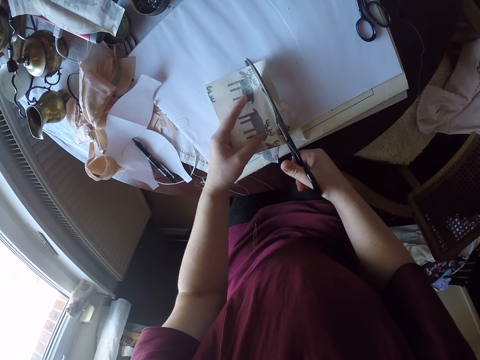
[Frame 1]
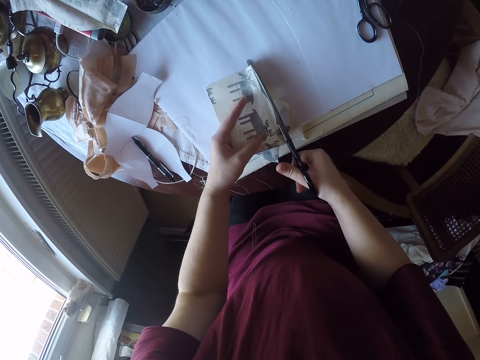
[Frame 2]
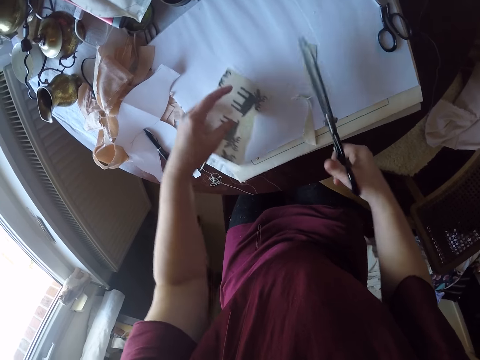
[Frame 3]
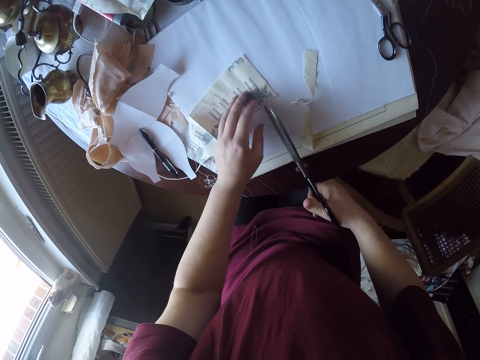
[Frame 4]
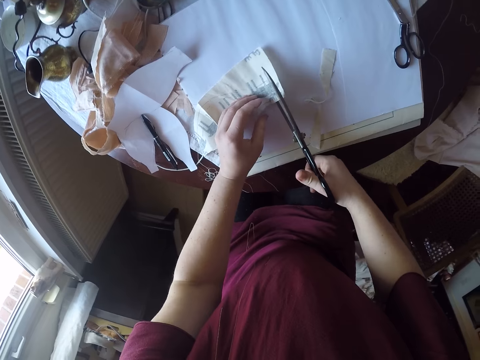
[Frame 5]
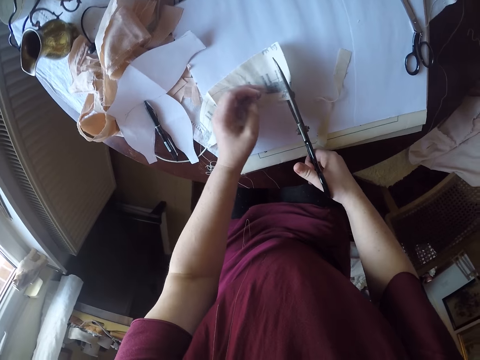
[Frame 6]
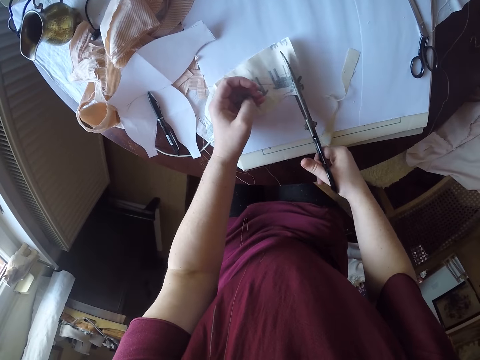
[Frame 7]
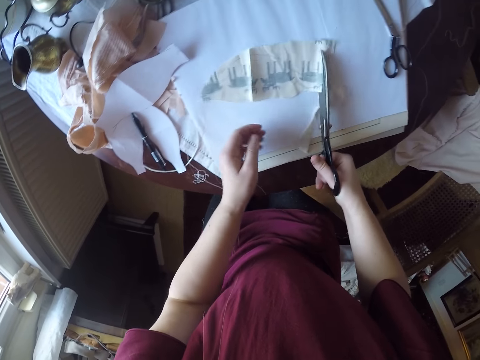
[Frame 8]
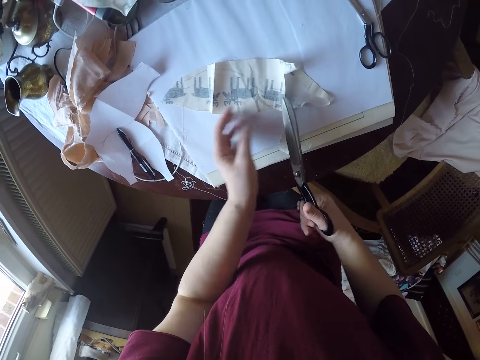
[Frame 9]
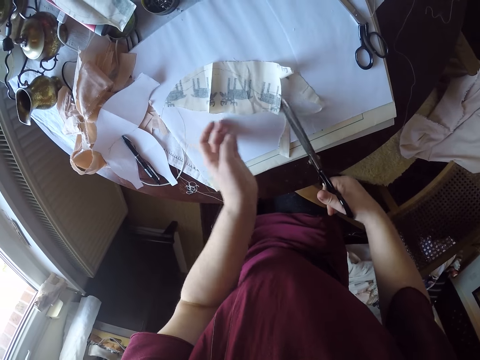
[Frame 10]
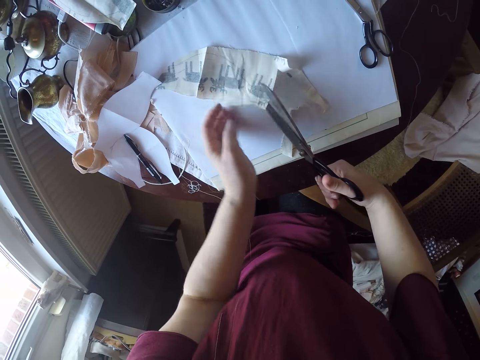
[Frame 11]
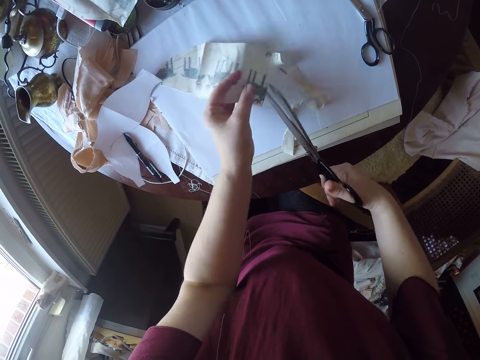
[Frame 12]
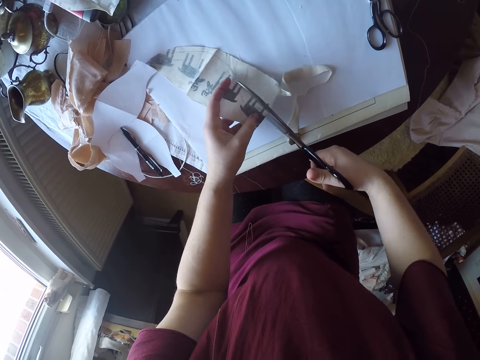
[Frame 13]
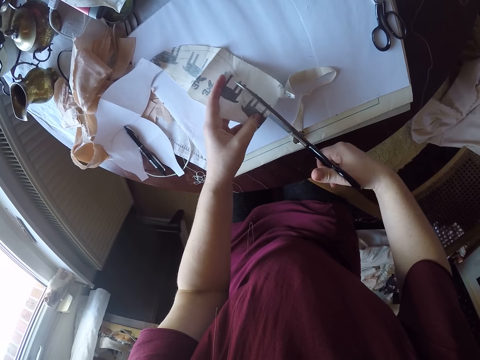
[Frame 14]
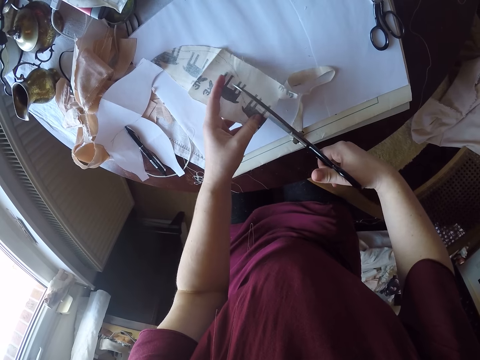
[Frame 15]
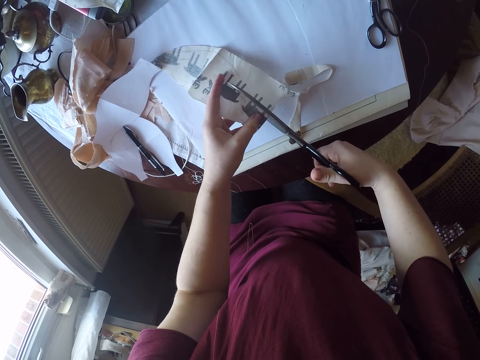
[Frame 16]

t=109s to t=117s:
The camera wearer drops the piece of cloth on the table. They hold the piece of cloth. They cut the piece of cloth with the pair of scissors. They move the piece of cloth on the table with the pair of scissors. They adjust the piece of cloth on the table. They hold the piece of cloth. They cut the piece of cloth with the pair of scissors.

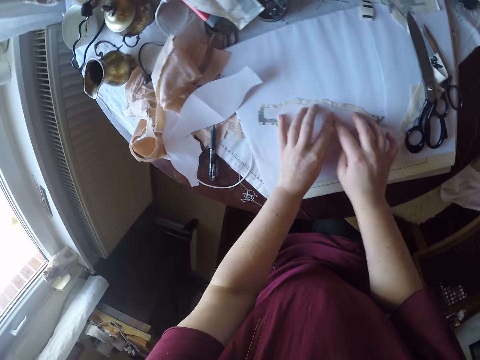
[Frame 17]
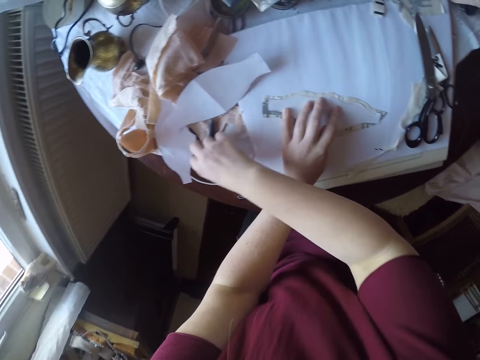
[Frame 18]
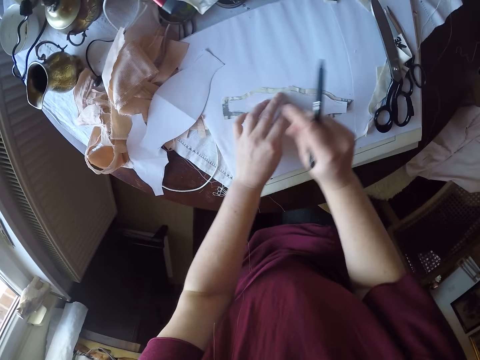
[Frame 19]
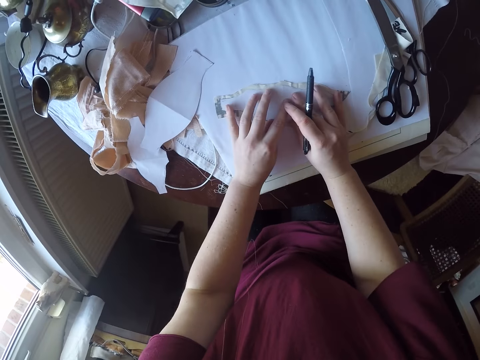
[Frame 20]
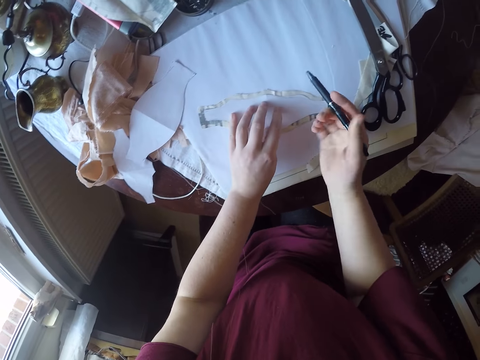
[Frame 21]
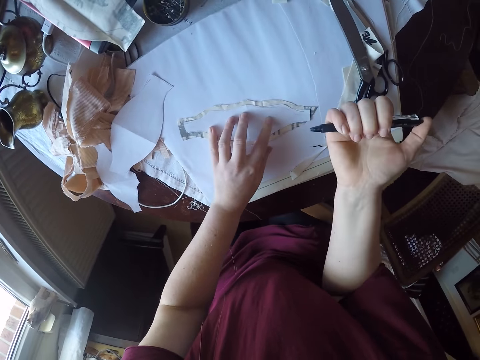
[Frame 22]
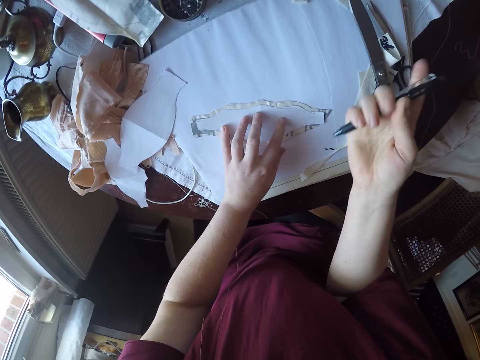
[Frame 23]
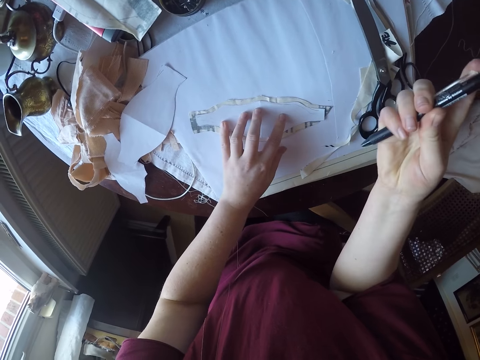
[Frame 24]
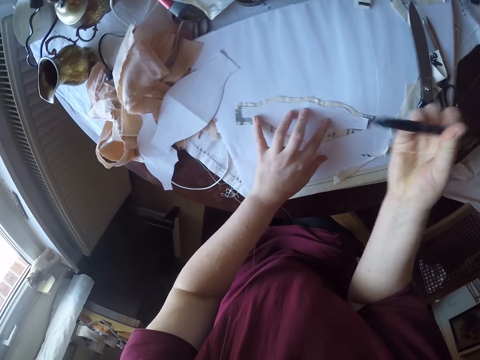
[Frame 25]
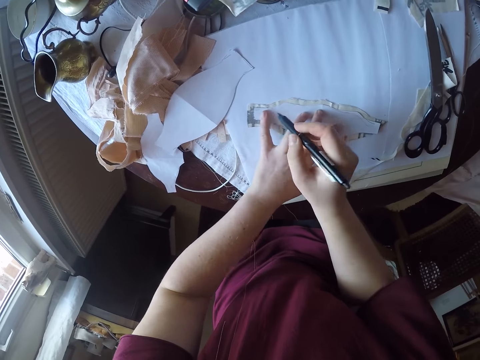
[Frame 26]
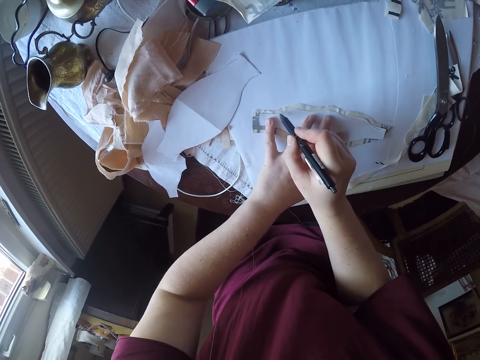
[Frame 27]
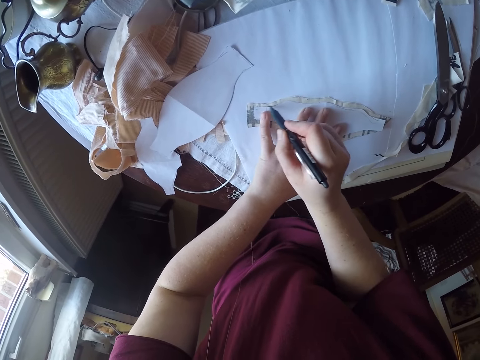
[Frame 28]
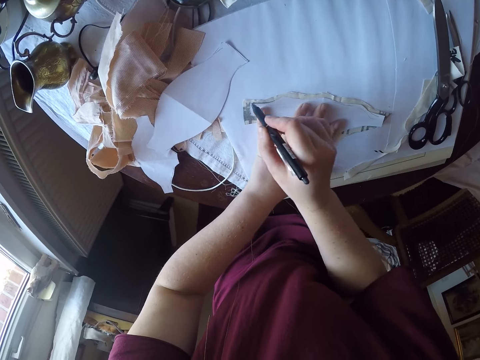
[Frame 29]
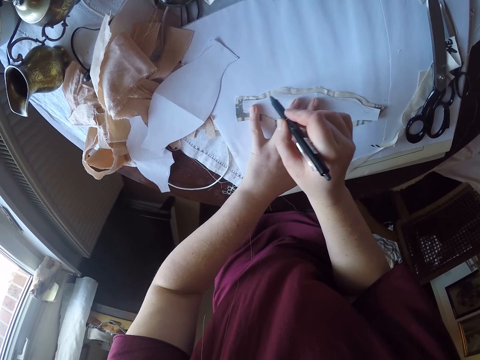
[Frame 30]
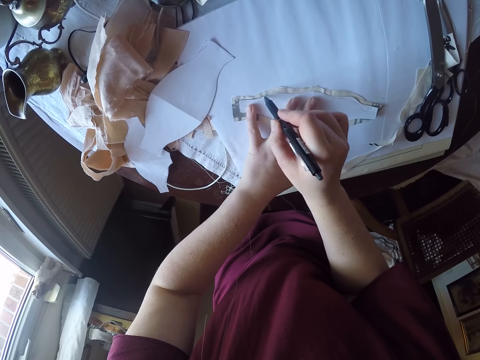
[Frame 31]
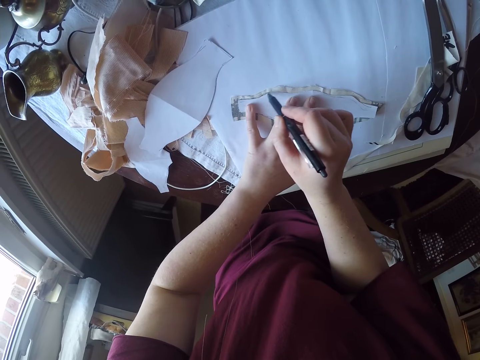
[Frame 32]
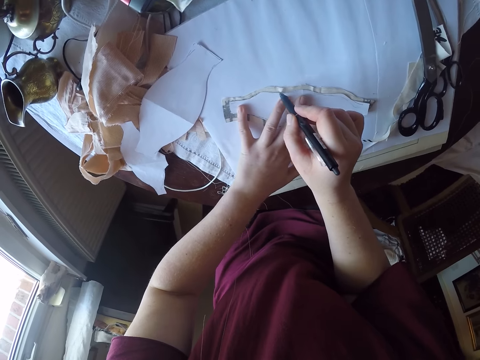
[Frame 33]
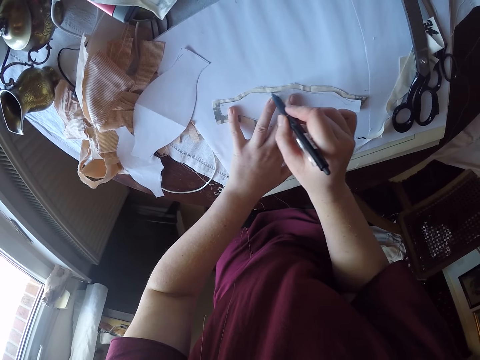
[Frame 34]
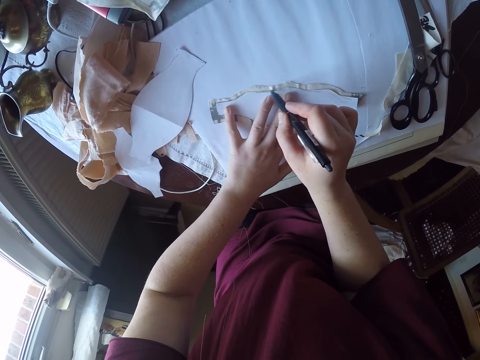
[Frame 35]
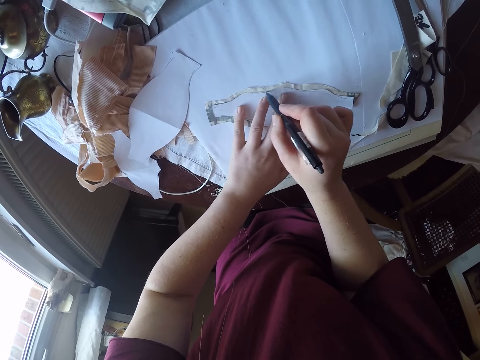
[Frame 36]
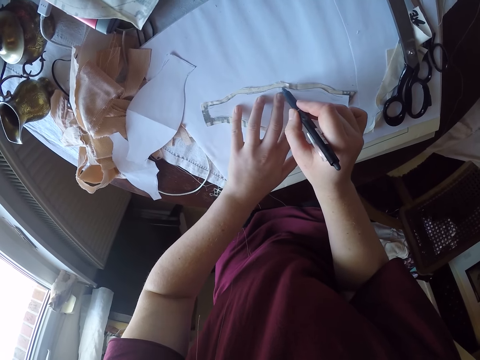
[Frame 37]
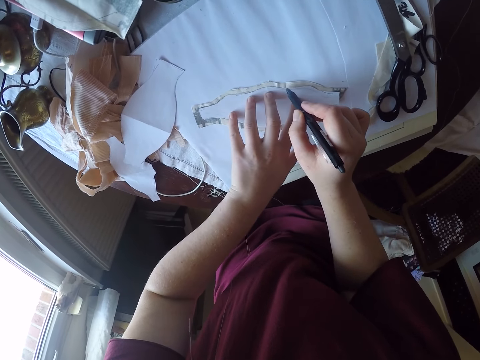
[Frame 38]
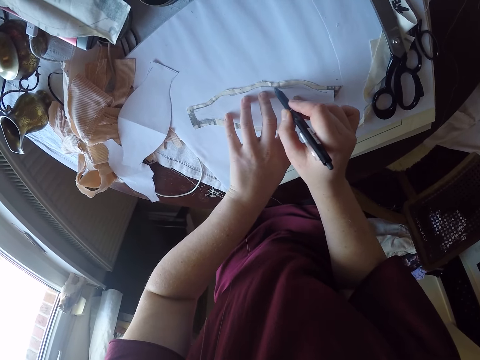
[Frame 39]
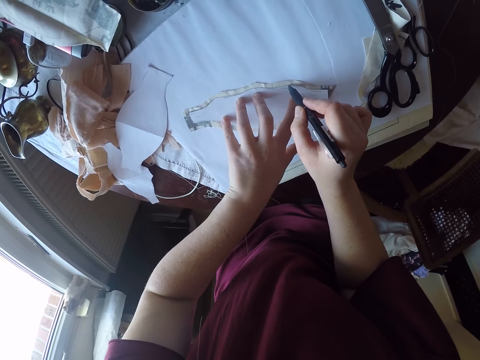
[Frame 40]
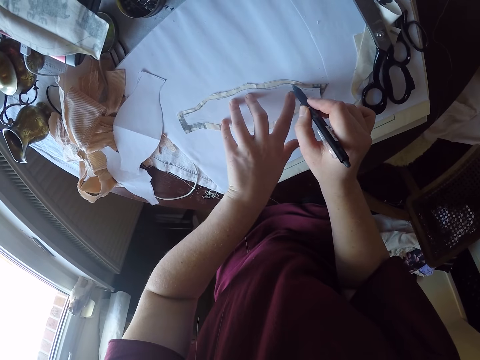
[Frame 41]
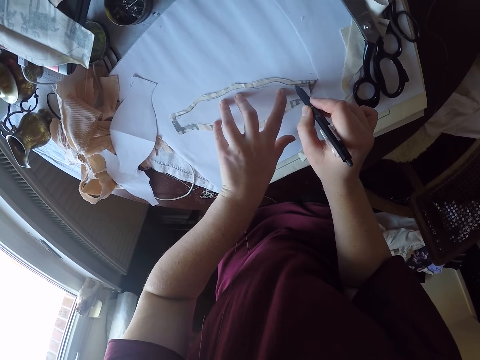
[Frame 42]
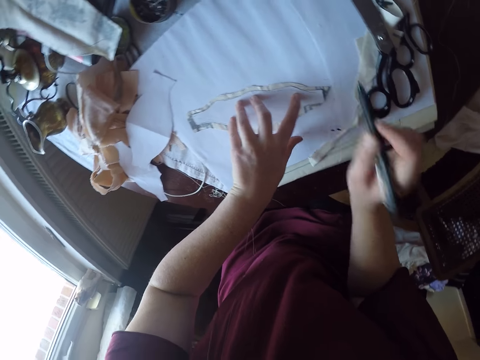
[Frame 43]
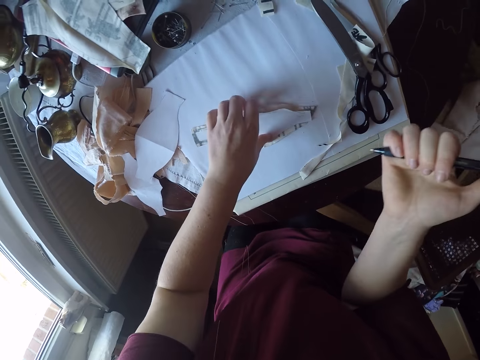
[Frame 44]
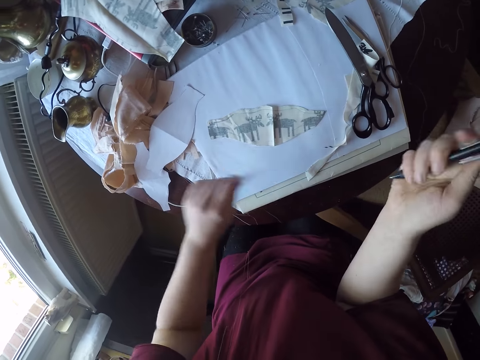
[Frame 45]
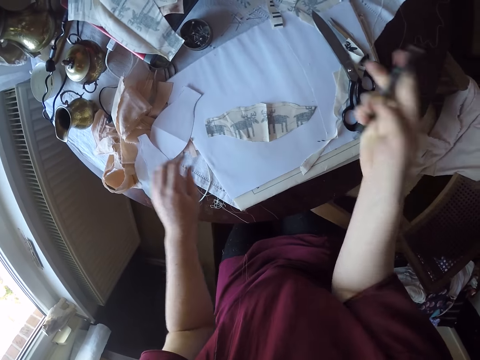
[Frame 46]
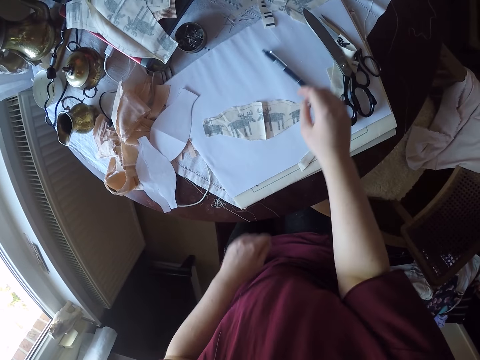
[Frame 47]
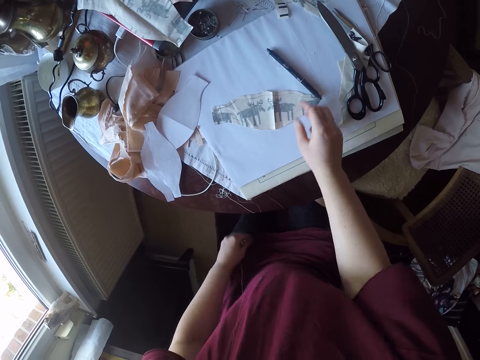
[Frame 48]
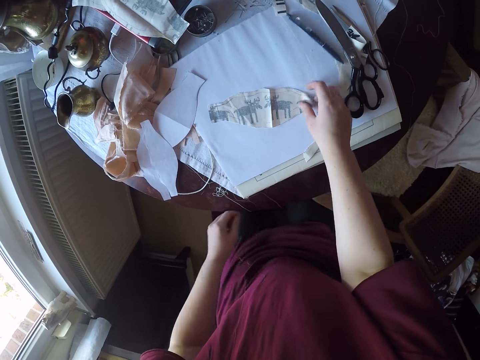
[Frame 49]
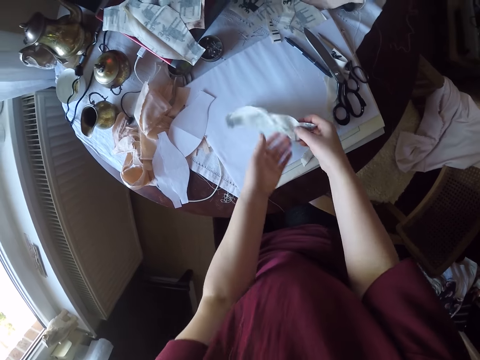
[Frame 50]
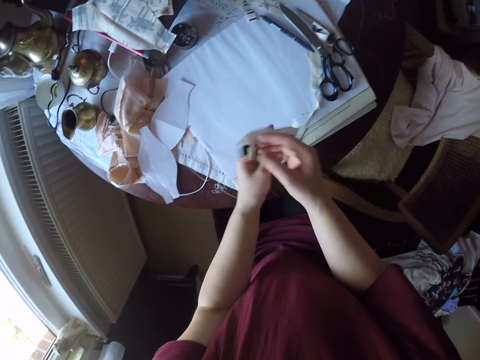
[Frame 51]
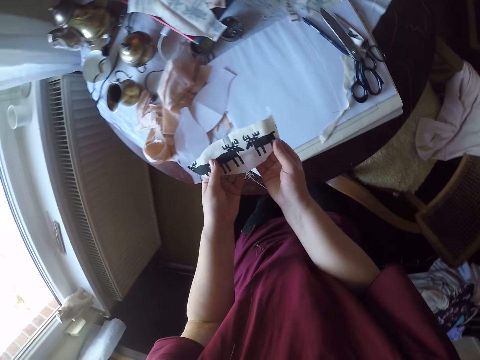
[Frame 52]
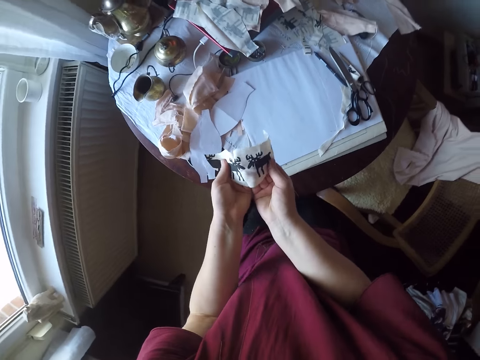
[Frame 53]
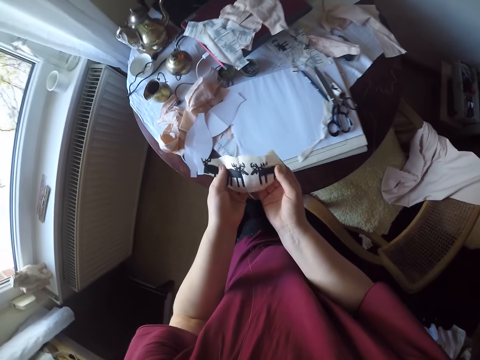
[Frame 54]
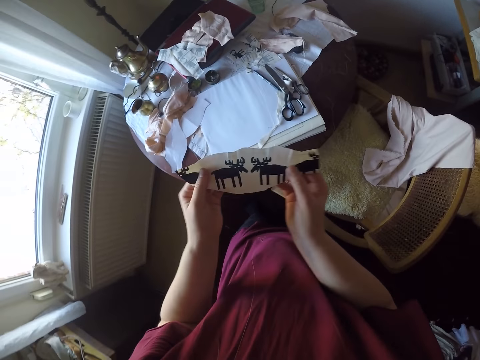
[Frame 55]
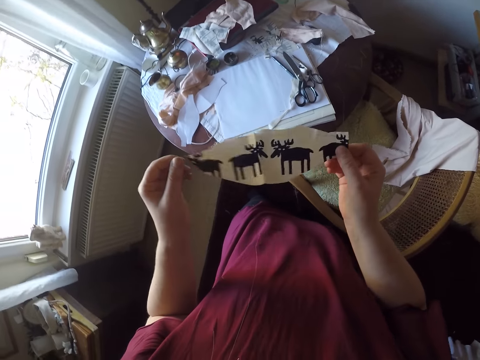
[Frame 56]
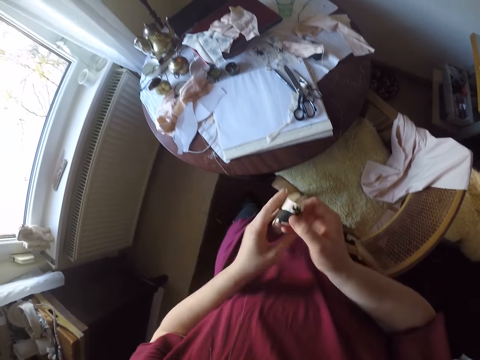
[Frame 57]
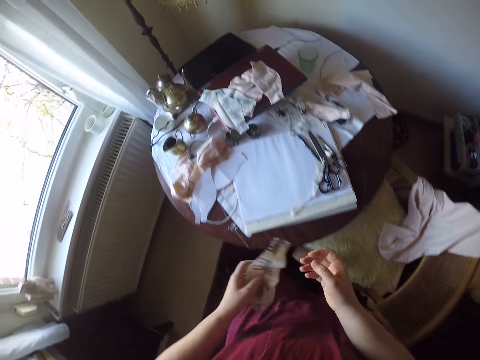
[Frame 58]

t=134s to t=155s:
The camera wearer picks up the pen from the table with her right hand. She holds the piece of paper and piece of cloth together on the table. She presses the top of the pen. She draws a line on the visible piece of cloth with the pen. She picks up the piece of paper from the piece of cloth. She drops the piece of paper on the table with her left hand. She drops the pen on the table with her right hand. She pushes the pen on the table. She picks up the piece of cloth from the table. She flips the piece of cloth. She holds the material. She spreads the piece of cloth with her hands.
